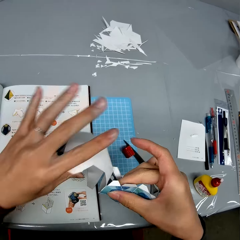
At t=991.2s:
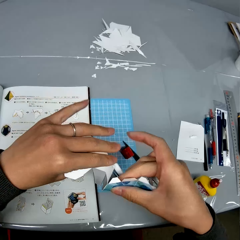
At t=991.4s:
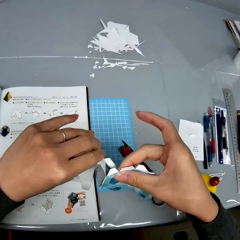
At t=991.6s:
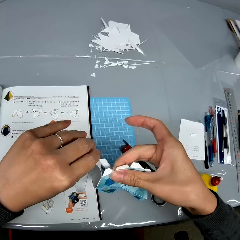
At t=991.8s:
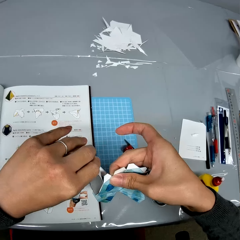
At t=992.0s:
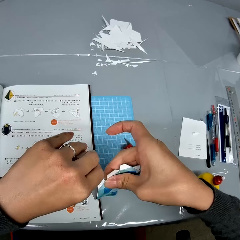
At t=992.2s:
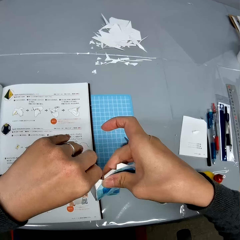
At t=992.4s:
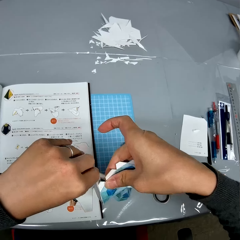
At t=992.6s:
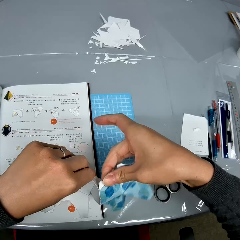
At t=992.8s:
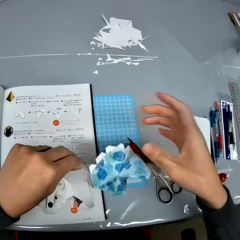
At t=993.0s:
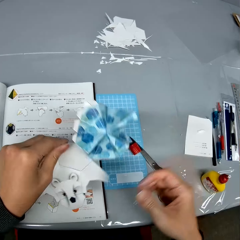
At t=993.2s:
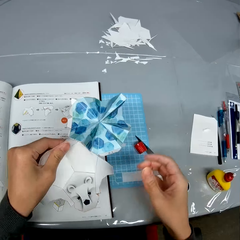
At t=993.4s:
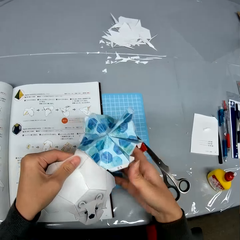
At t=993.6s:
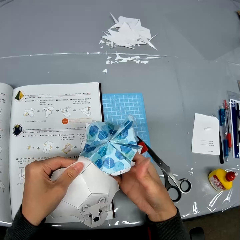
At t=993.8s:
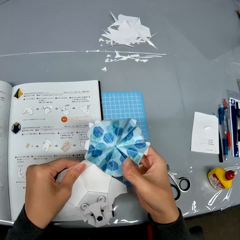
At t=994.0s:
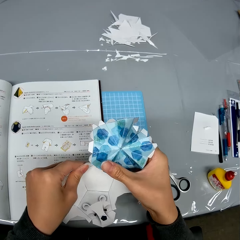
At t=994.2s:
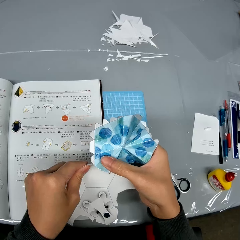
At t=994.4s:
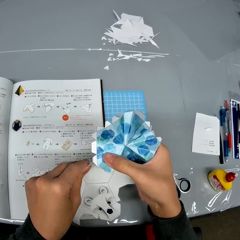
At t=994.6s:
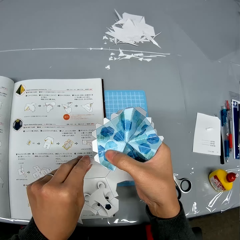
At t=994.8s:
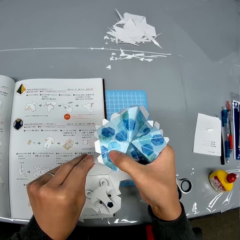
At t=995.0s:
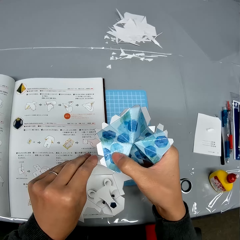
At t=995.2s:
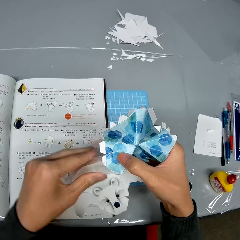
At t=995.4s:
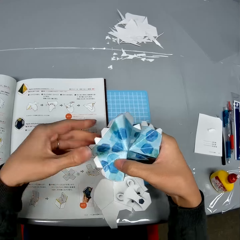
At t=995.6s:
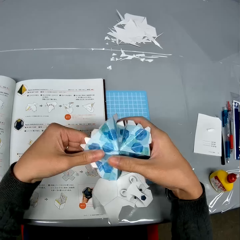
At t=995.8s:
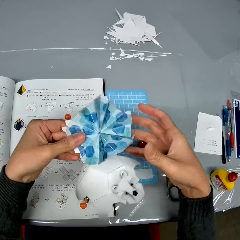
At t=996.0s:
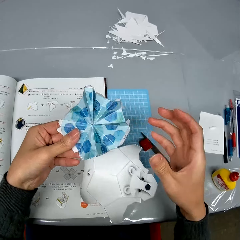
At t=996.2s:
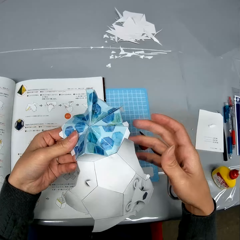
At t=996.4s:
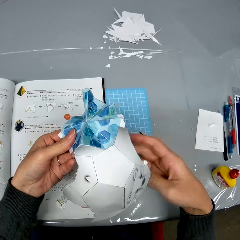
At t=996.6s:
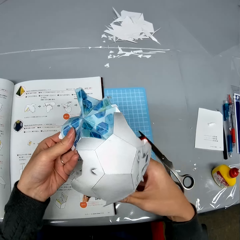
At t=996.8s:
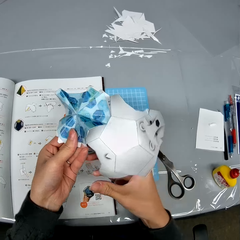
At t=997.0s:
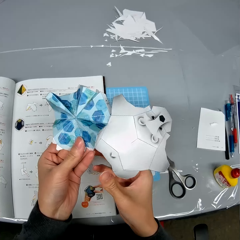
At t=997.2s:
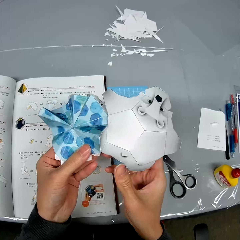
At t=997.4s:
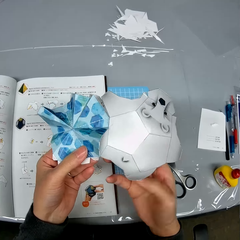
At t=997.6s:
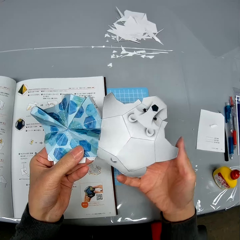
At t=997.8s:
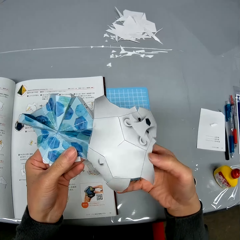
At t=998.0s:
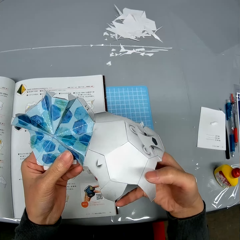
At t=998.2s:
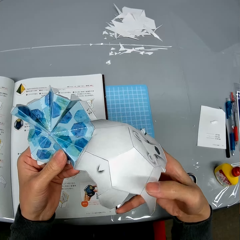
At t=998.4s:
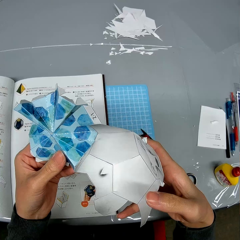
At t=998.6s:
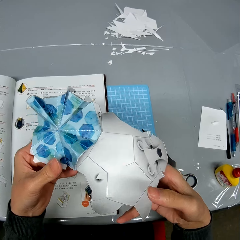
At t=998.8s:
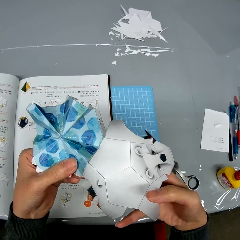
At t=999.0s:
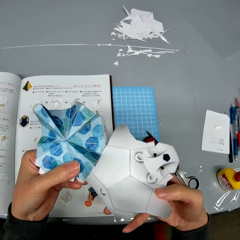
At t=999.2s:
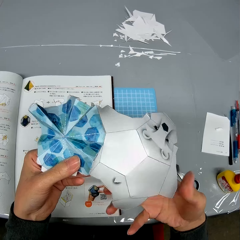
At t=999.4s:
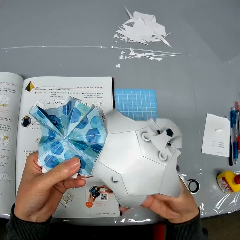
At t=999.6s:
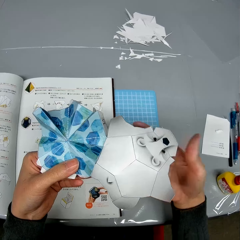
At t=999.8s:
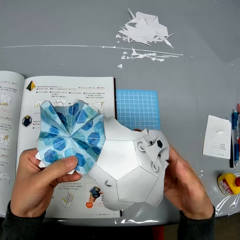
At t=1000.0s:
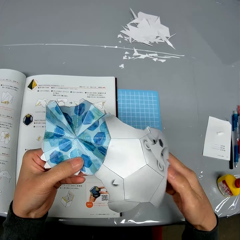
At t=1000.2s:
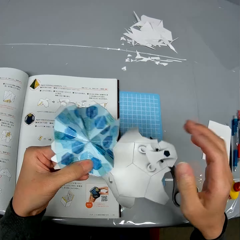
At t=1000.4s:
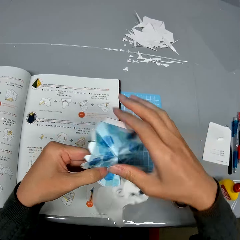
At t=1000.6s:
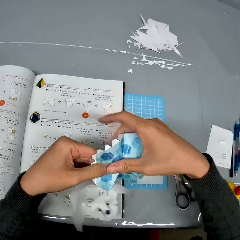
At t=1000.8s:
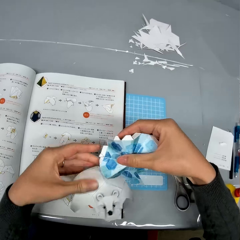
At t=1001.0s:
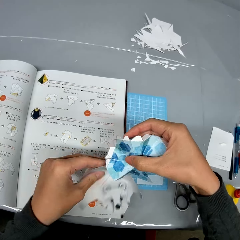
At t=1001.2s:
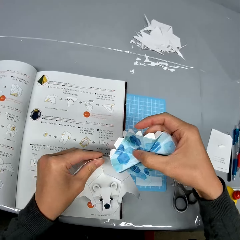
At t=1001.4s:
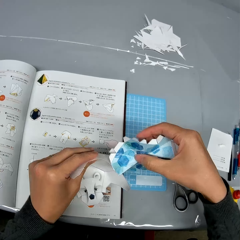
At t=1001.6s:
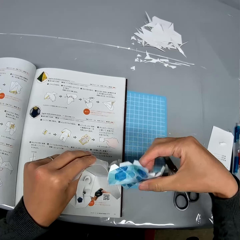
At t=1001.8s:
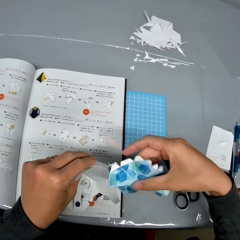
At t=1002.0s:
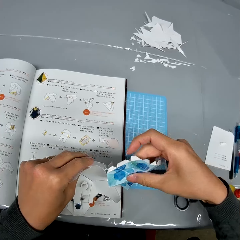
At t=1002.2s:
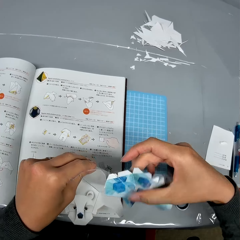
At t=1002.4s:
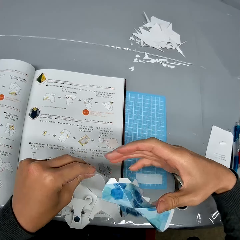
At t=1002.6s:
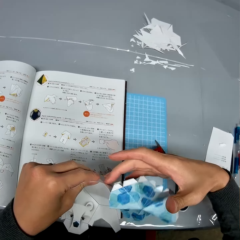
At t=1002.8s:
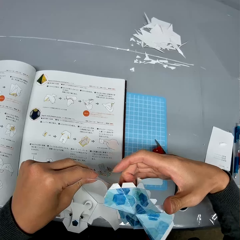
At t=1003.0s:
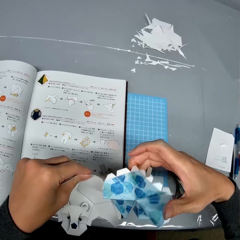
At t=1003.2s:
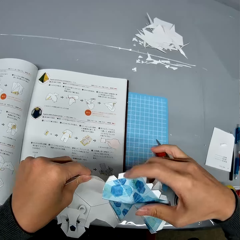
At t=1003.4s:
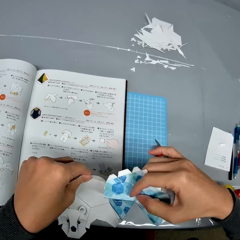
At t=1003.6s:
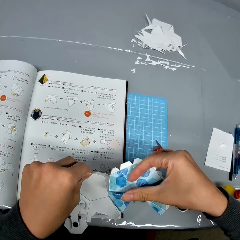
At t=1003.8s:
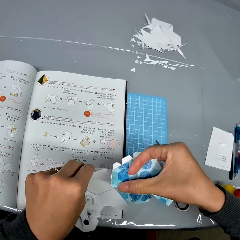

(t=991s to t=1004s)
The camera wearer sticks the paper craft pieces. They turn the paper craft. They fix the paper craft. They turn the paper craft.

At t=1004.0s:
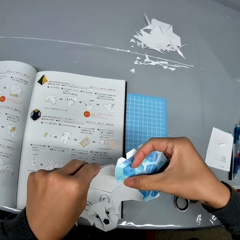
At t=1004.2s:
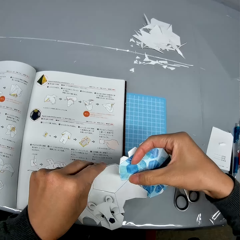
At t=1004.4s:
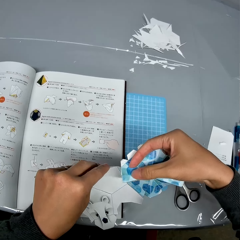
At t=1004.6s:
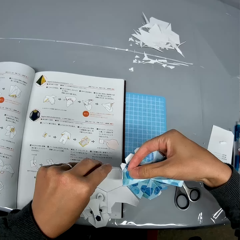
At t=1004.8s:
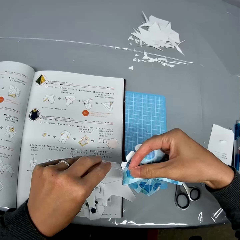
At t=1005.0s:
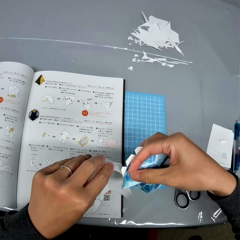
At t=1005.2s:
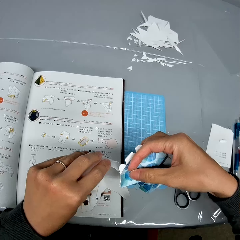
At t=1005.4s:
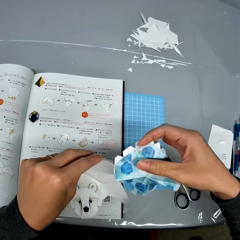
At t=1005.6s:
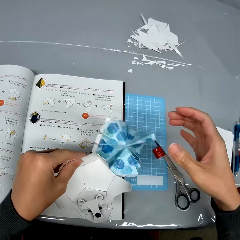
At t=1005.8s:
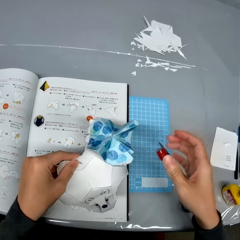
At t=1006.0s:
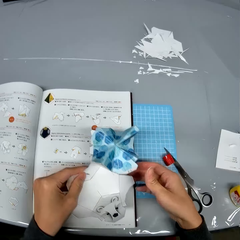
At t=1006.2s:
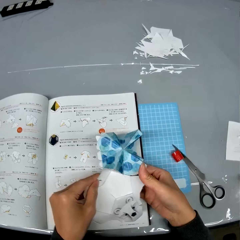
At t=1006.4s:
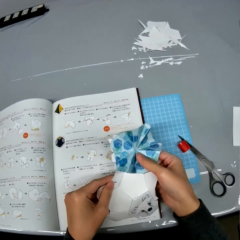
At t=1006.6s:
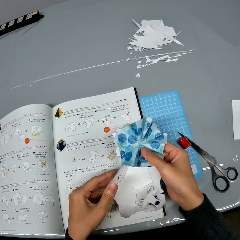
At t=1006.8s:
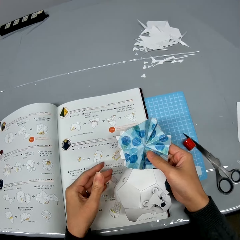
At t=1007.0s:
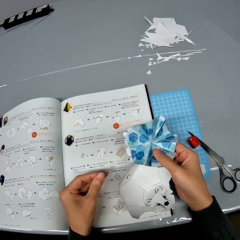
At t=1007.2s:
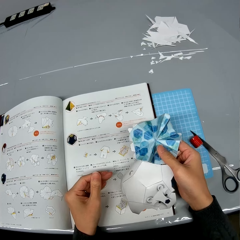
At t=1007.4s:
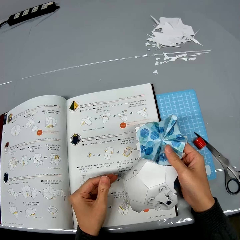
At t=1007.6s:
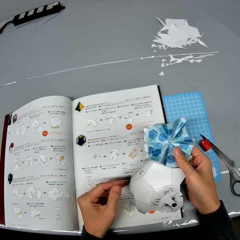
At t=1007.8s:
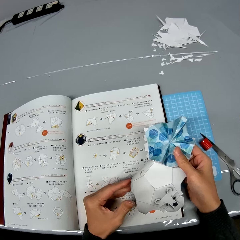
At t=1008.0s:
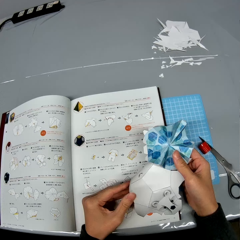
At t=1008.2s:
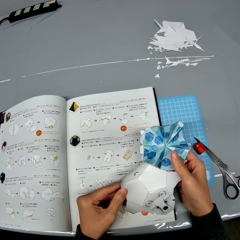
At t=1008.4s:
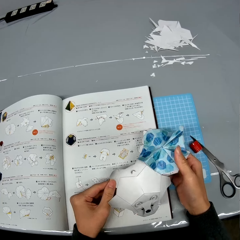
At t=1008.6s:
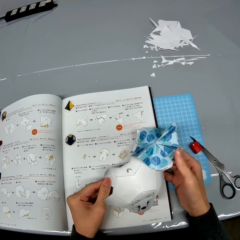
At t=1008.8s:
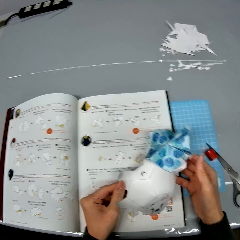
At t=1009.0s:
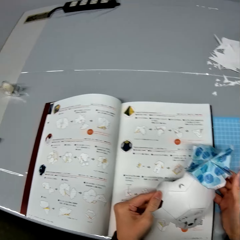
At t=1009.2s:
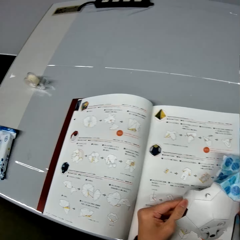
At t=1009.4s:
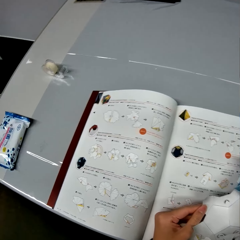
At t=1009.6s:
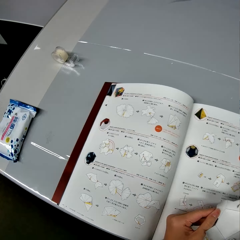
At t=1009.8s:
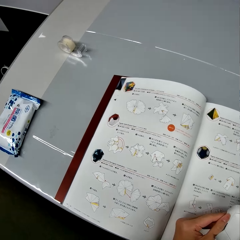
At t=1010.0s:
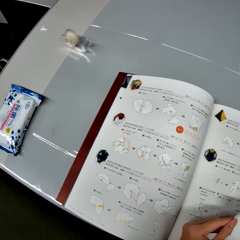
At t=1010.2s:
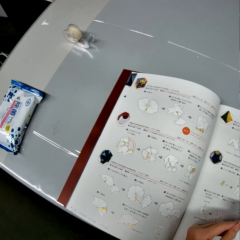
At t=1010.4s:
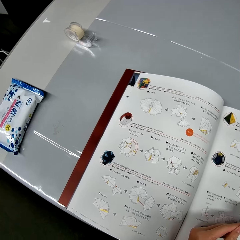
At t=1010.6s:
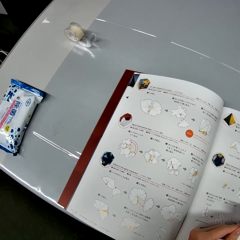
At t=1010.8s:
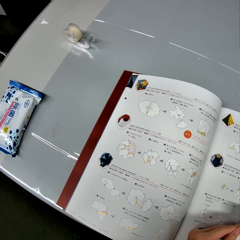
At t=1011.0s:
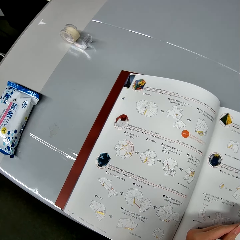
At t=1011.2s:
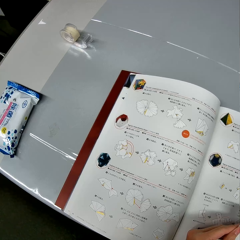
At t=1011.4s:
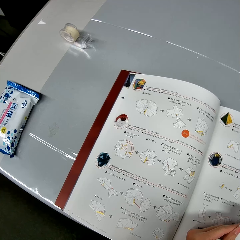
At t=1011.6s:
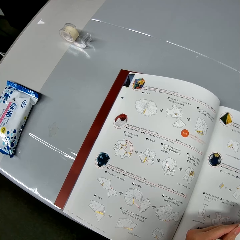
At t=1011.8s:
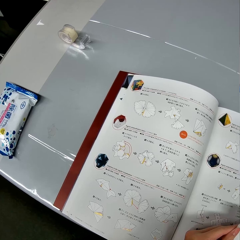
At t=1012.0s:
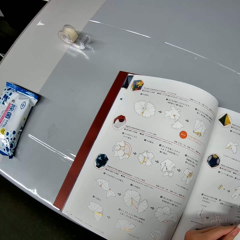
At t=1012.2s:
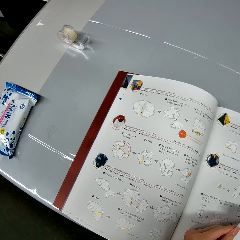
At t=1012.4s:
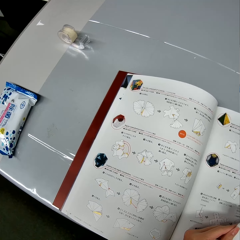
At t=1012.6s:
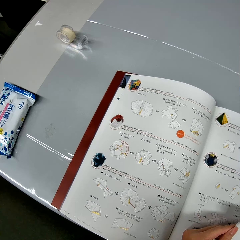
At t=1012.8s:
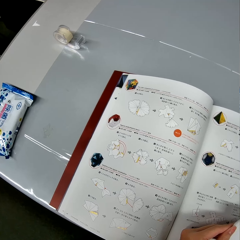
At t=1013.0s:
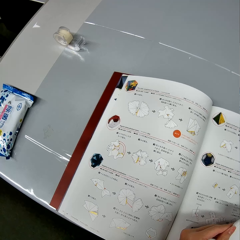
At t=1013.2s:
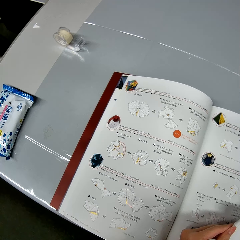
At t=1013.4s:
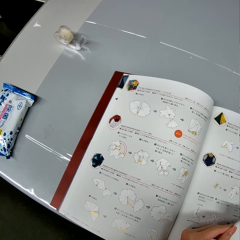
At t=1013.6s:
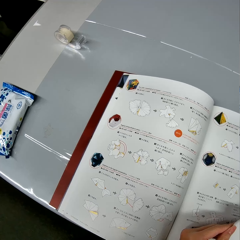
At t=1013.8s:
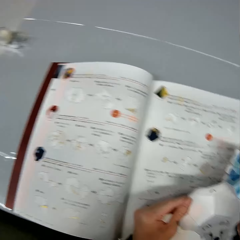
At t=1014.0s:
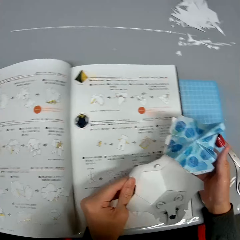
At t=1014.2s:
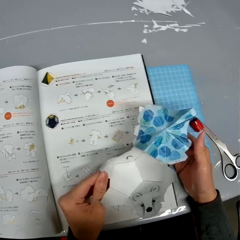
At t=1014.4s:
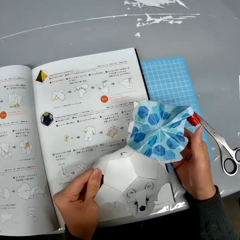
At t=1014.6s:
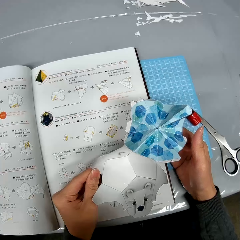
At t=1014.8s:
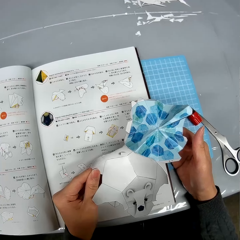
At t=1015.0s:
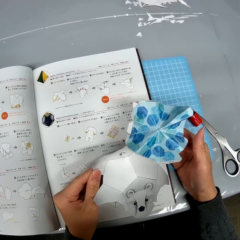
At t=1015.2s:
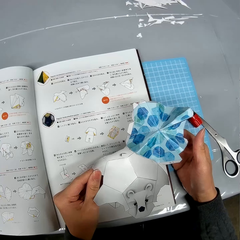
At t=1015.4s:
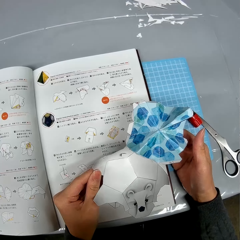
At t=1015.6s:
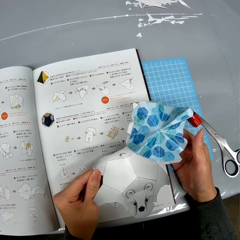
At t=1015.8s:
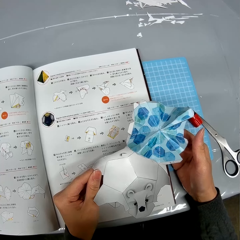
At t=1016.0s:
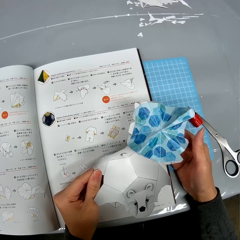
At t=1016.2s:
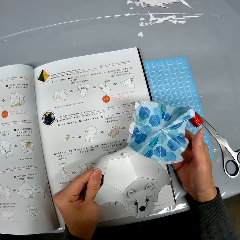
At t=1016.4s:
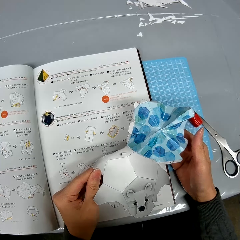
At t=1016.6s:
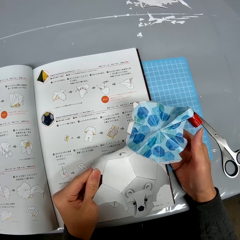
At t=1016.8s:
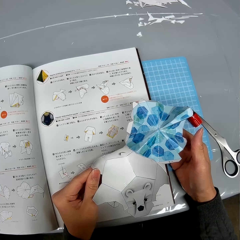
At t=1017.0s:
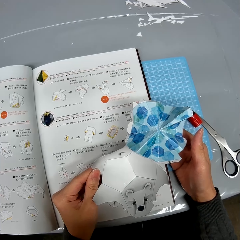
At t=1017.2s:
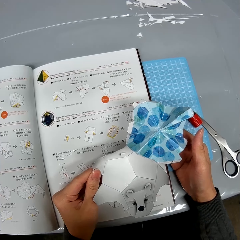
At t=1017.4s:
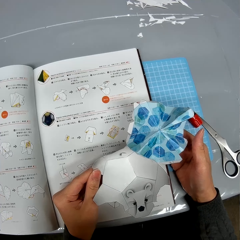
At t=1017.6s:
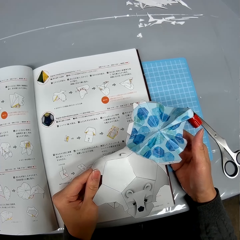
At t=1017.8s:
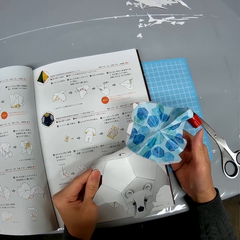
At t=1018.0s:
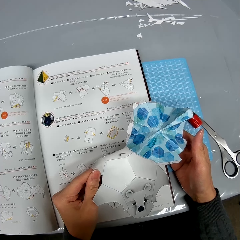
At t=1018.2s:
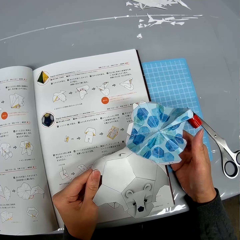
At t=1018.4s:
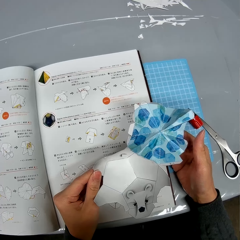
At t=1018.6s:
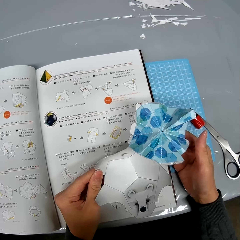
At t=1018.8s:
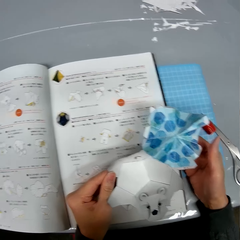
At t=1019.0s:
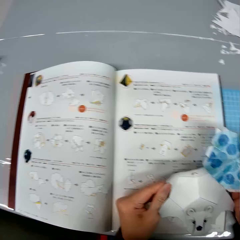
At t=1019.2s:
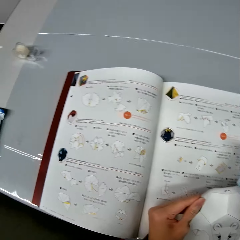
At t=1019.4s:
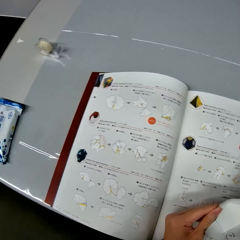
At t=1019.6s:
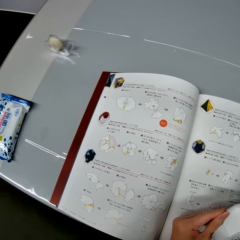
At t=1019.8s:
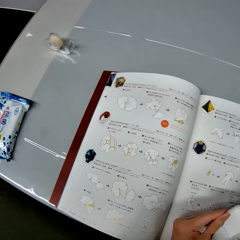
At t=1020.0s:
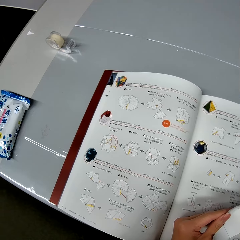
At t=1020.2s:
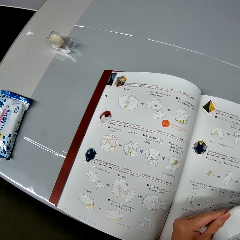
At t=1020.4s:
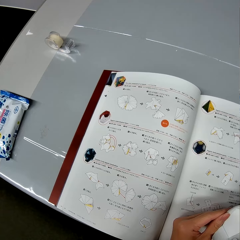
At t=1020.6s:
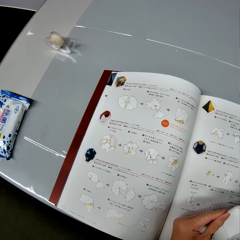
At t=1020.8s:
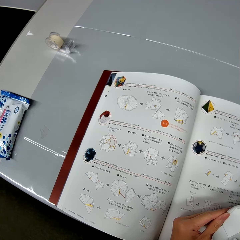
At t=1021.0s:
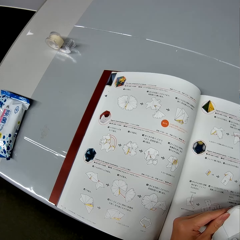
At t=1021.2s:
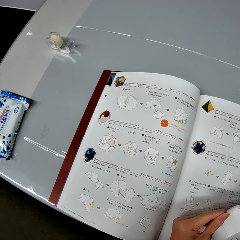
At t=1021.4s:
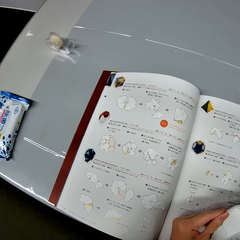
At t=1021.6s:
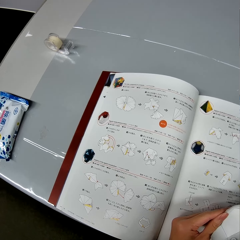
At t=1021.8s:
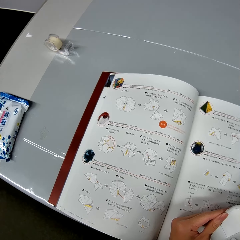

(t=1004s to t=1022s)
The camera wearer puts down the paper craft.
